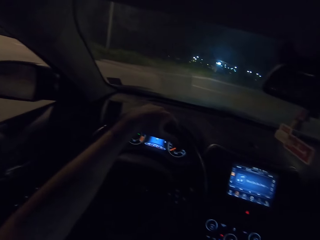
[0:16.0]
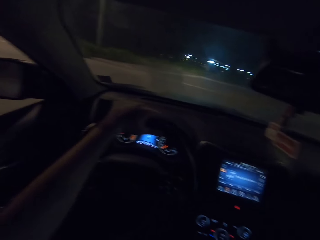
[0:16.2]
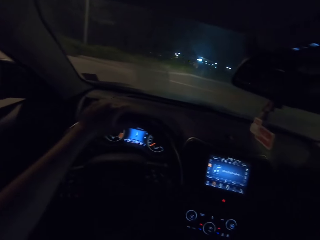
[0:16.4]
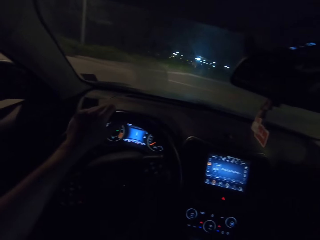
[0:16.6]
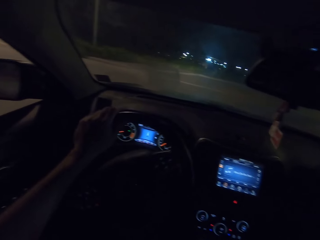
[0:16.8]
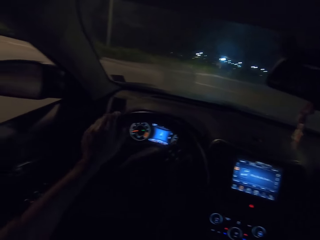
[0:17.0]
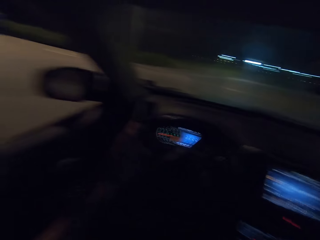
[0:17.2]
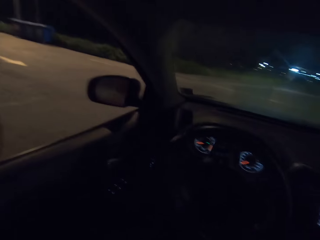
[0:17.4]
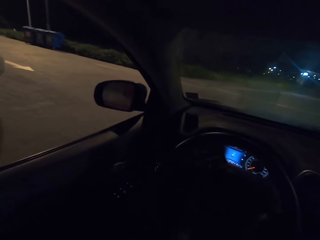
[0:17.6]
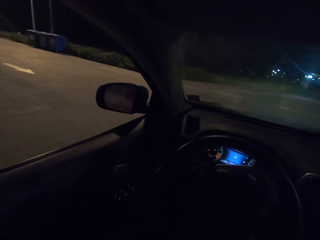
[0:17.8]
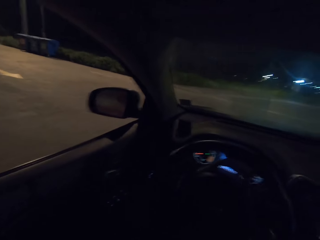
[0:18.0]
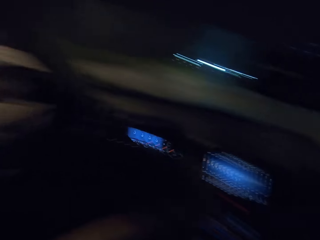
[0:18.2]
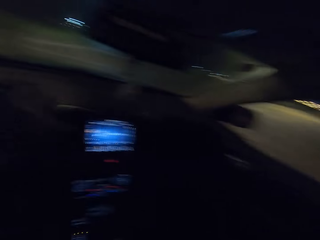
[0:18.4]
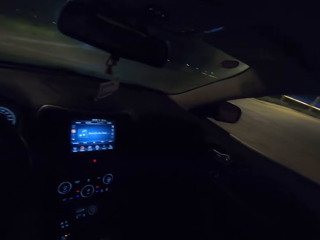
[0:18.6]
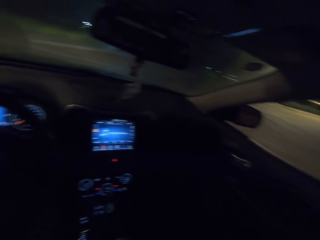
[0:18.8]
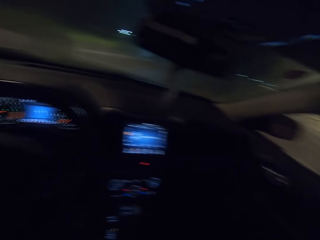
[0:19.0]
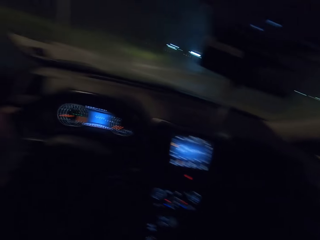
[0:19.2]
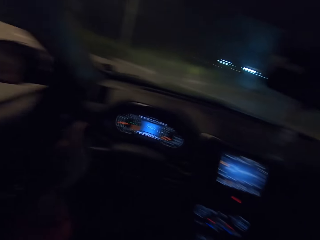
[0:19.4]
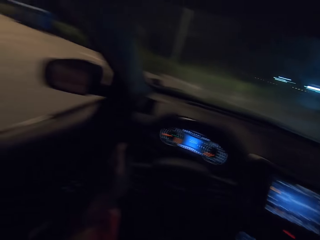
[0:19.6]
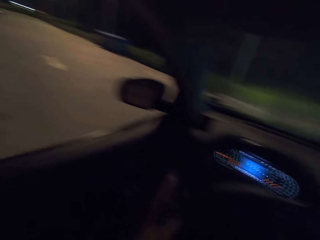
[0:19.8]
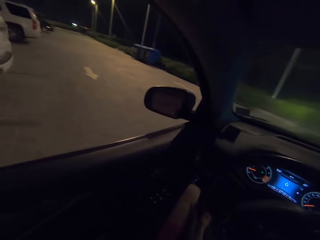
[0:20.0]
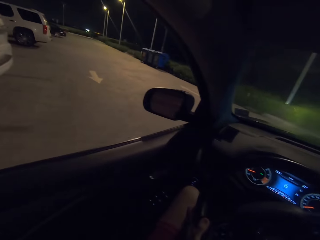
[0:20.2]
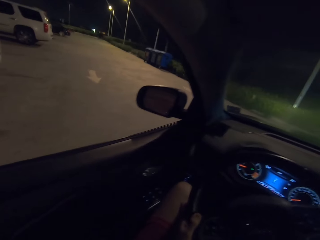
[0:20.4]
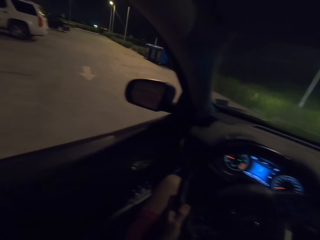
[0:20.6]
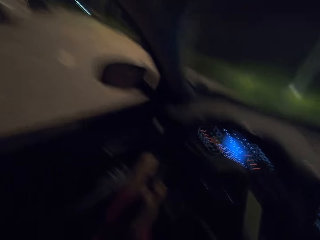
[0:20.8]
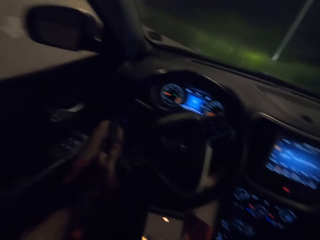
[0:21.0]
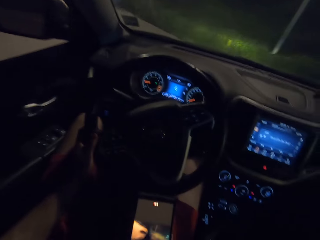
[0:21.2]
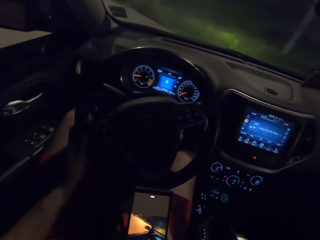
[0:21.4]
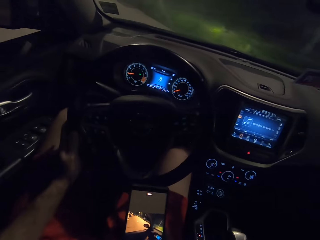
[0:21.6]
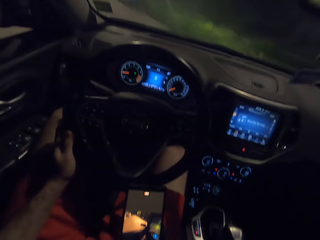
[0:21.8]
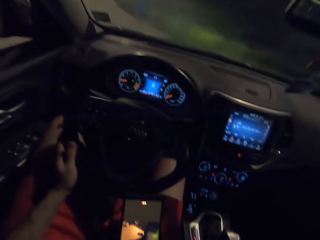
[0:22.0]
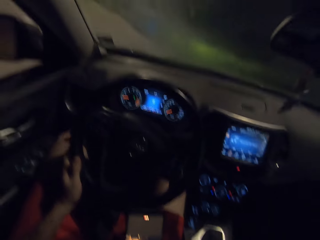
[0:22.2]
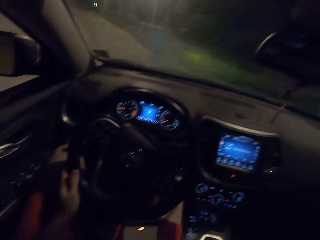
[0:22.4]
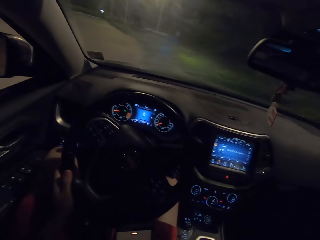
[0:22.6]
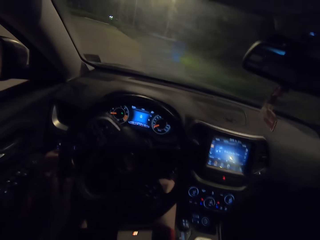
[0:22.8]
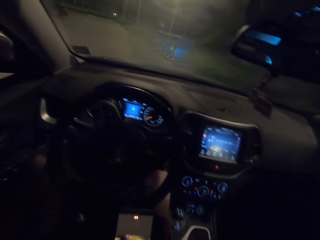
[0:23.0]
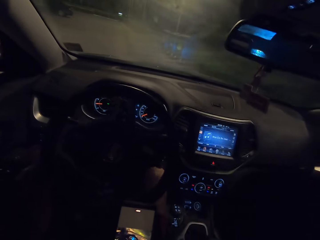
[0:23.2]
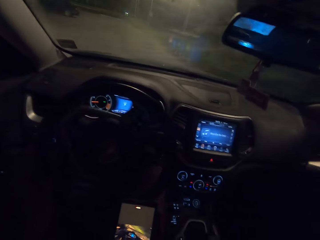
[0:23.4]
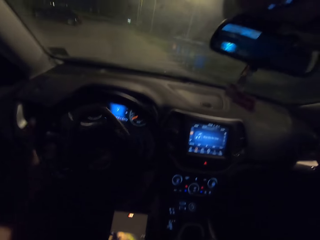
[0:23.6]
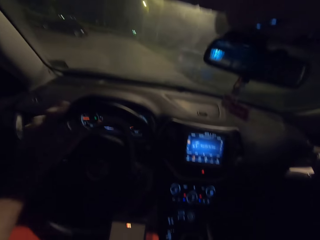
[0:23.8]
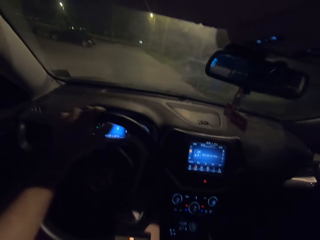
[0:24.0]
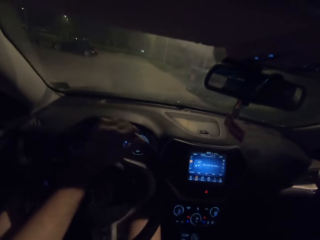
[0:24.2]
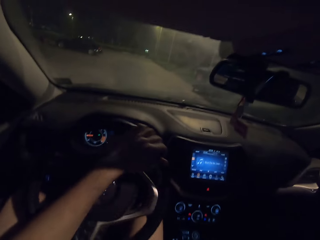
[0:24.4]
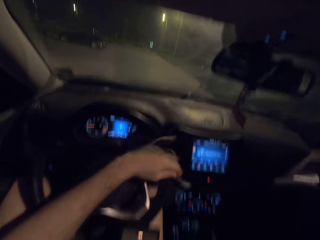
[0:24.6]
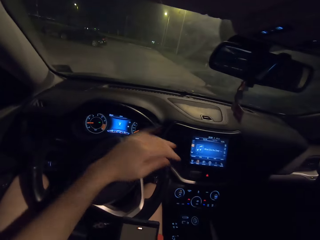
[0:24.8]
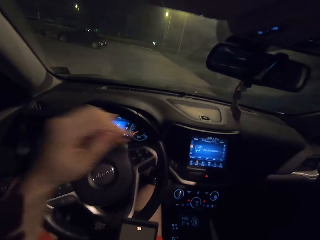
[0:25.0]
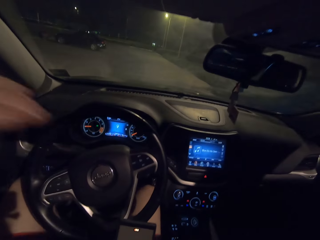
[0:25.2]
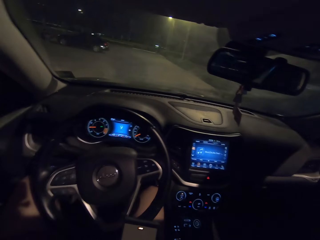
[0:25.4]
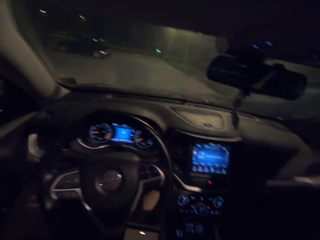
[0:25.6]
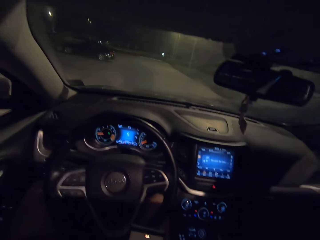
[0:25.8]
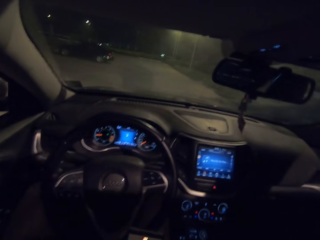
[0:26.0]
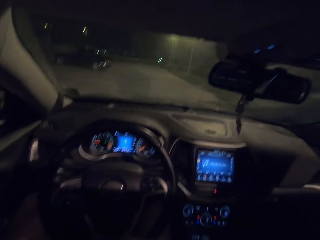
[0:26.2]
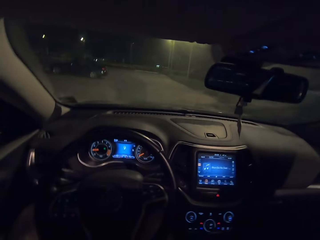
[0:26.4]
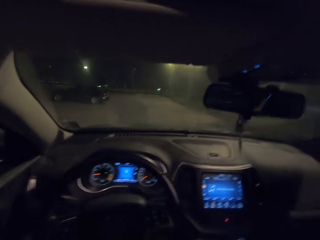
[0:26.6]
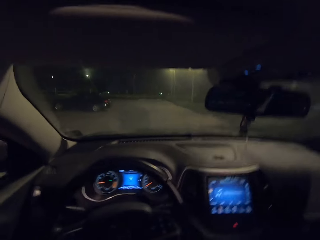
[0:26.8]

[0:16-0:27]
The camera wearer drives a car. They turn left.

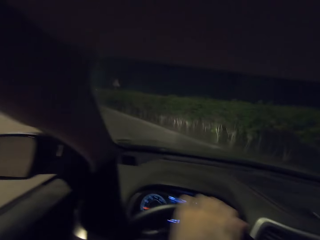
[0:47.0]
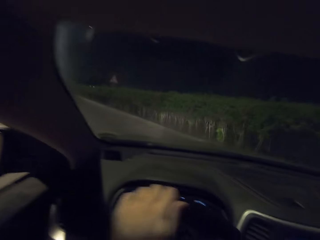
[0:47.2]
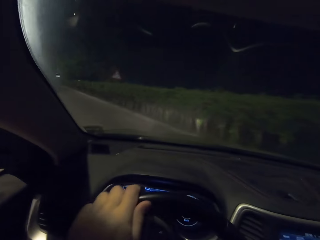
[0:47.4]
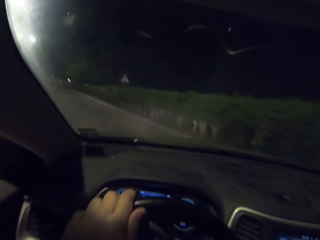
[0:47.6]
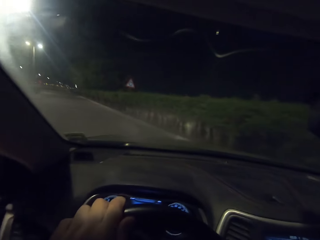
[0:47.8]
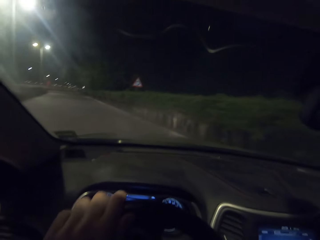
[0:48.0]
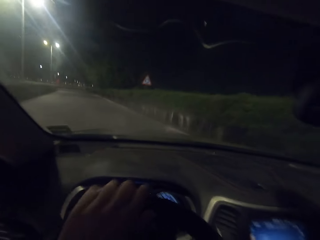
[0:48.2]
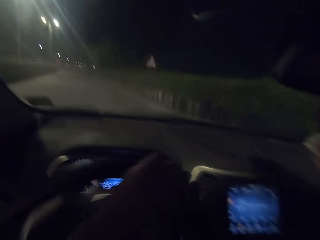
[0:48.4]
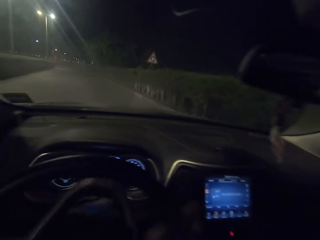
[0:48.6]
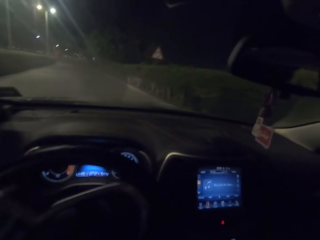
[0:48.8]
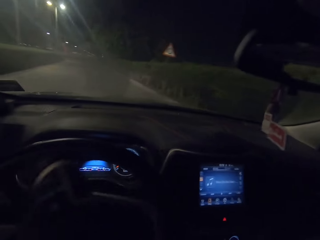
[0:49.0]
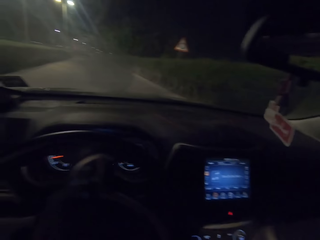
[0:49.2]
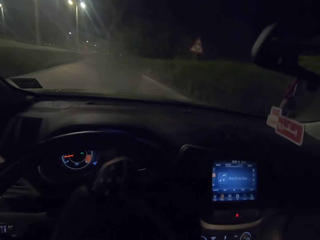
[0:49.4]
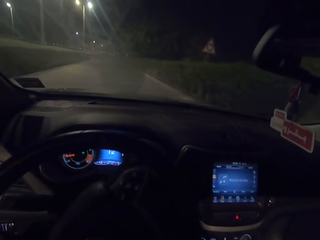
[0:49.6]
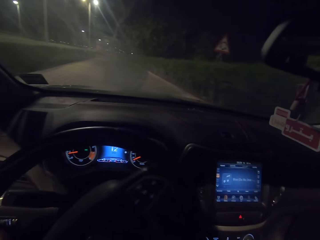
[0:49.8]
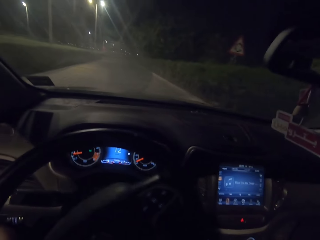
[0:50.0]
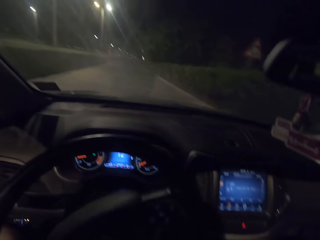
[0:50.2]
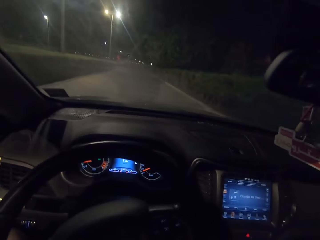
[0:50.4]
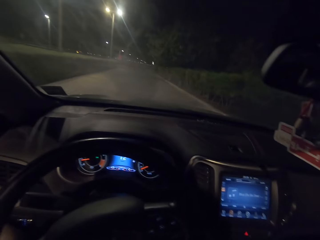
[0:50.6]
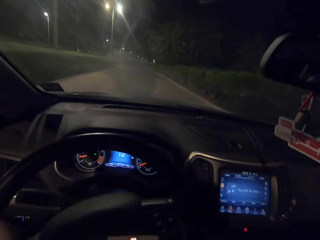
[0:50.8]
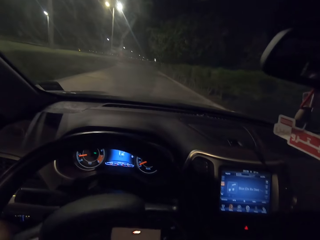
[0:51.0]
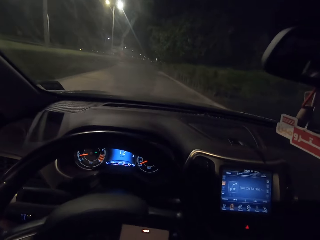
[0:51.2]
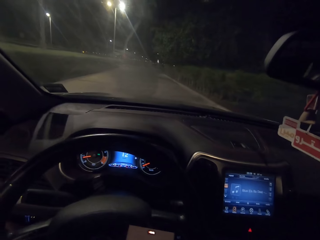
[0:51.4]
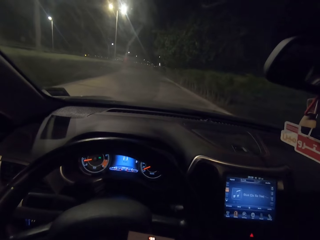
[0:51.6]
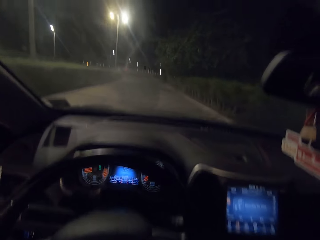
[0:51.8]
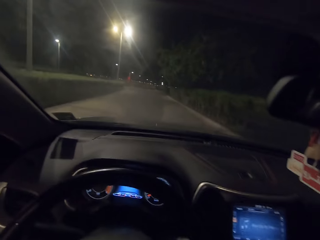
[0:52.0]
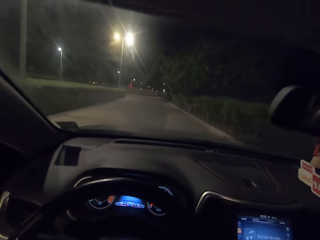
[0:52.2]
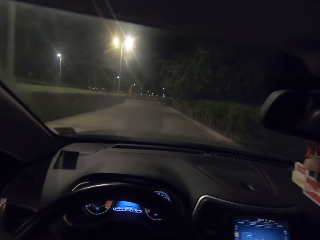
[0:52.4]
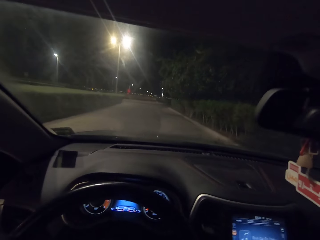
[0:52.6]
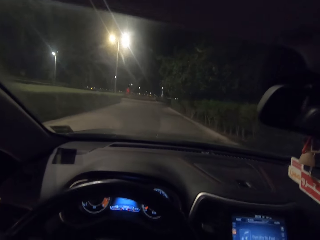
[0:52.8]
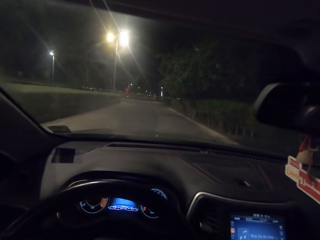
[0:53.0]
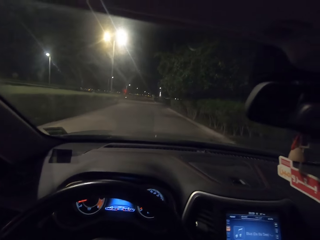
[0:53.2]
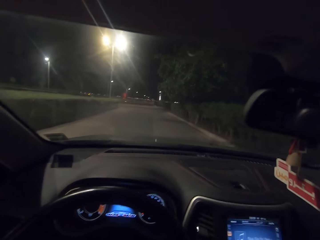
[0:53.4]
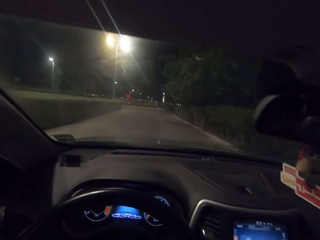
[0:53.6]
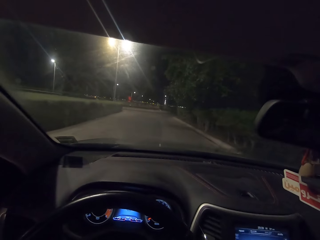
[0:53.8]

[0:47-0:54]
The camera wearer drives.

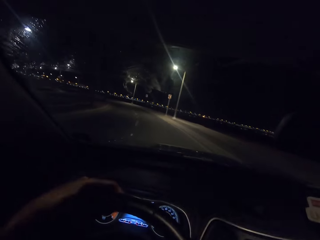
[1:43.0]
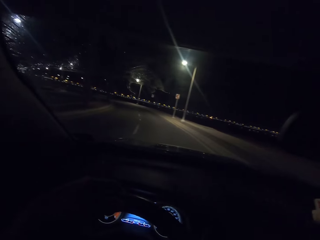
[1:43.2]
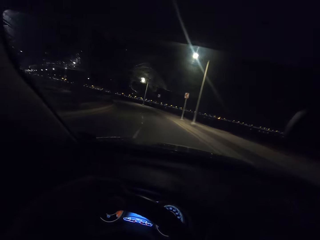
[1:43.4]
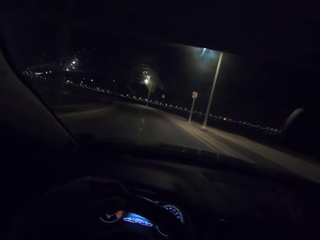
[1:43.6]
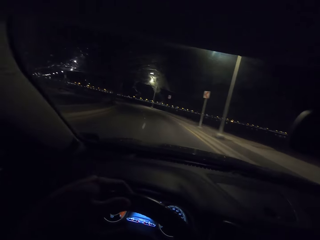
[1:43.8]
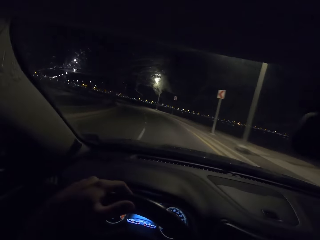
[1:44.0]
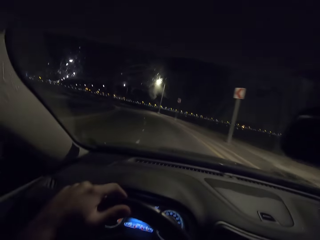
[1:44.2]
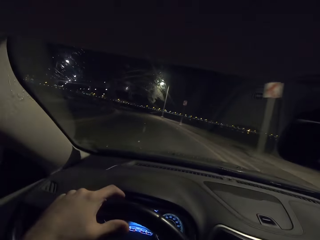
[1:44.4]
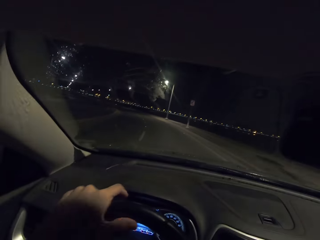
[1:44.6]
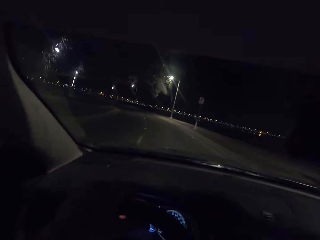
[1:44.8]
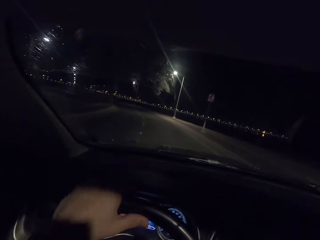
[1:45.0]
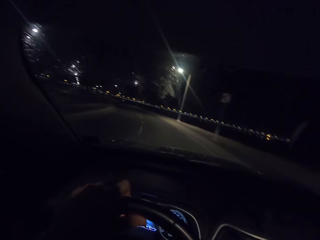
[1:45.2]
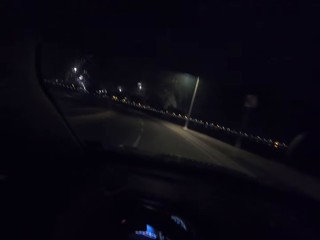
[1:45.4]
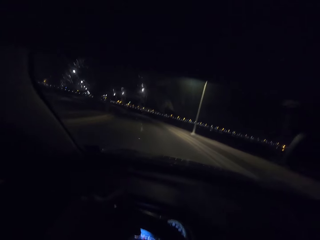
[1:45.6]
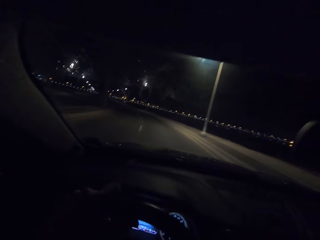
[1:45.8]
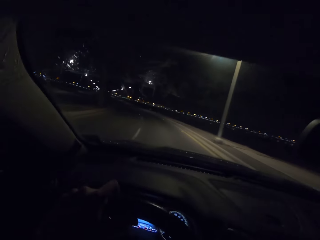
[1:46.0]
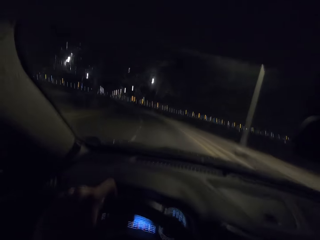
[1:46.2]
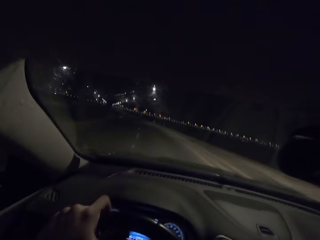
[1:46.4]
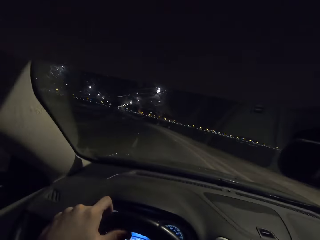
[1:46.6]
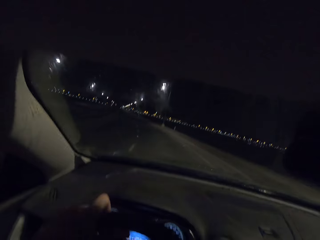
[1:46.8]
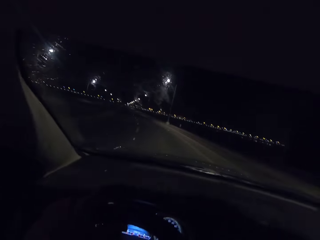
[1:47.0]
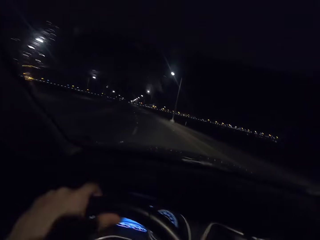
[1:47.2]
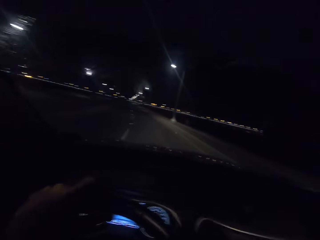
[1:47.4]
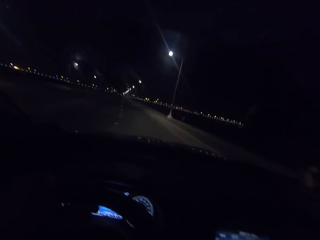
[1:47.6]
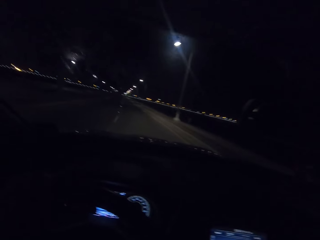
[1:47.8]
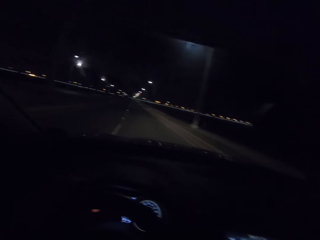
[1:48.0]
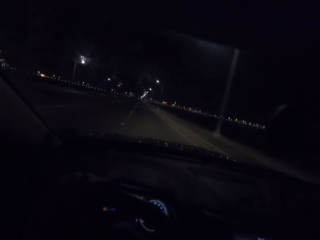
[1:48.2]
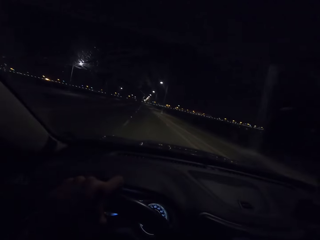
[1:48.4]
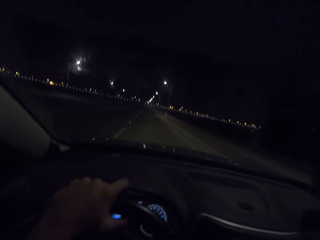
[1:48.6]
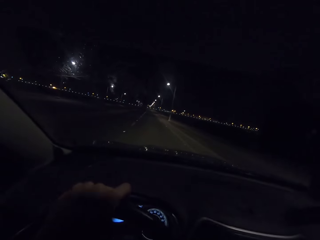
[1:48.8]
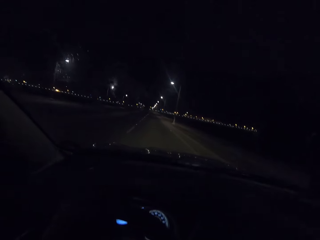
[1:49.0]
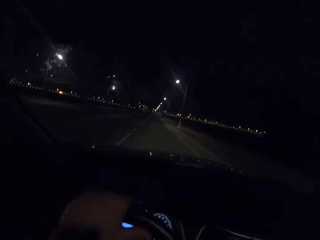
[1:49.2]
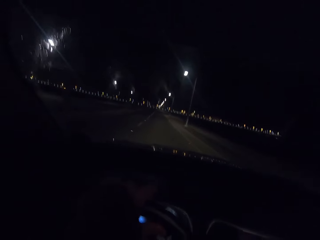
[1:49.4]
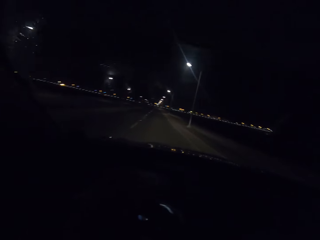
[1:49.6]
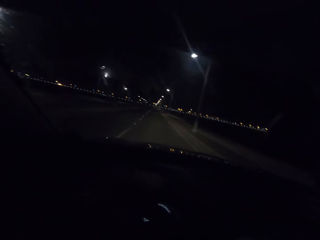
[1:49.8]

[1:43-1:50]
The camera wearer turns left.
